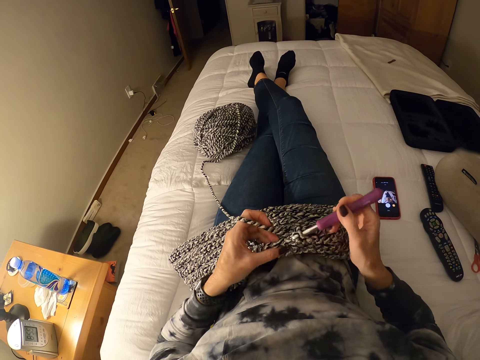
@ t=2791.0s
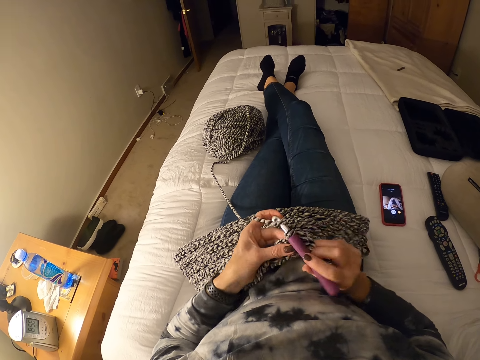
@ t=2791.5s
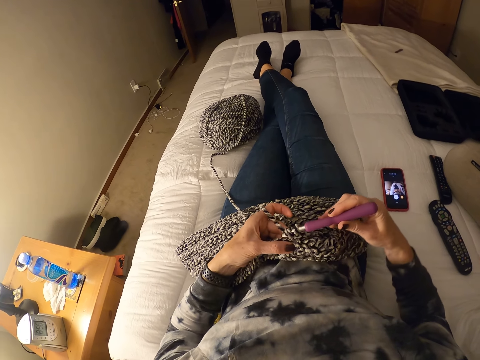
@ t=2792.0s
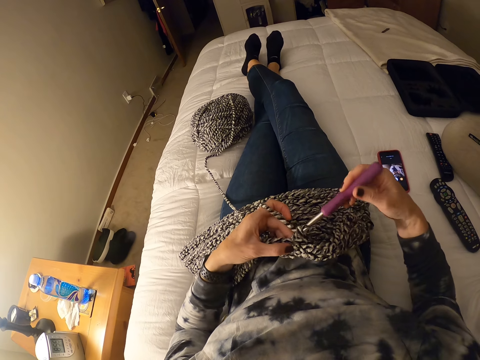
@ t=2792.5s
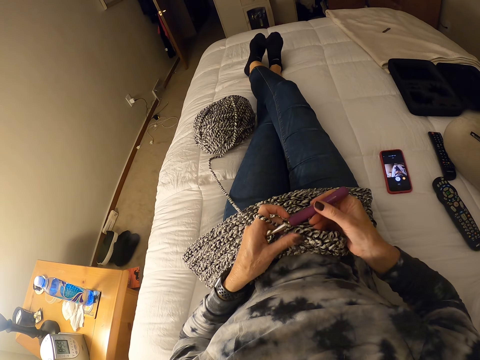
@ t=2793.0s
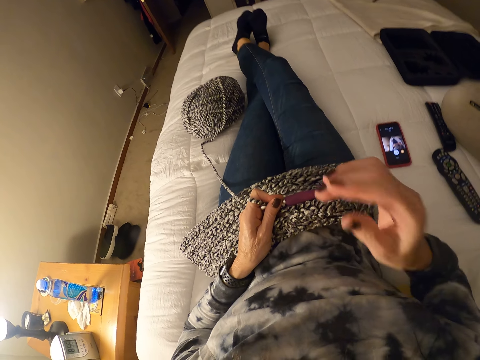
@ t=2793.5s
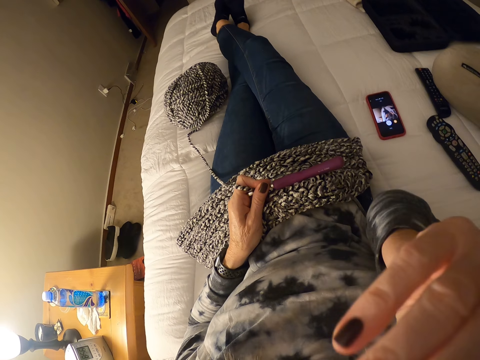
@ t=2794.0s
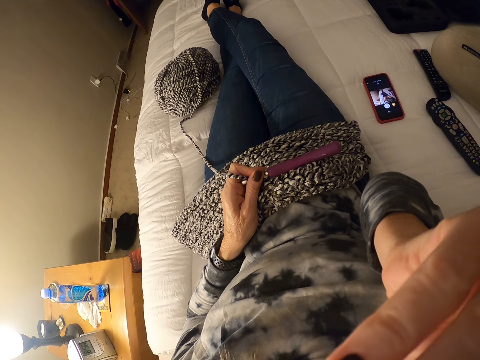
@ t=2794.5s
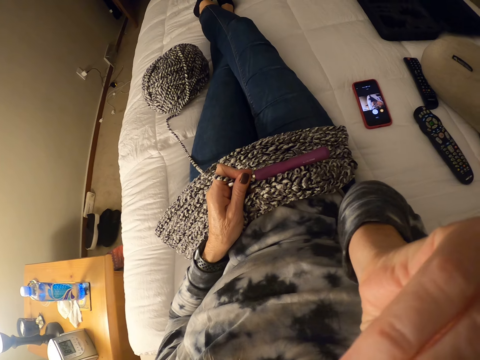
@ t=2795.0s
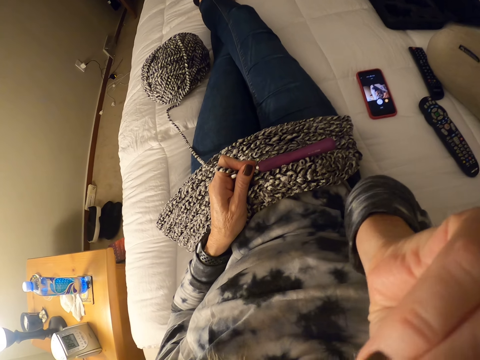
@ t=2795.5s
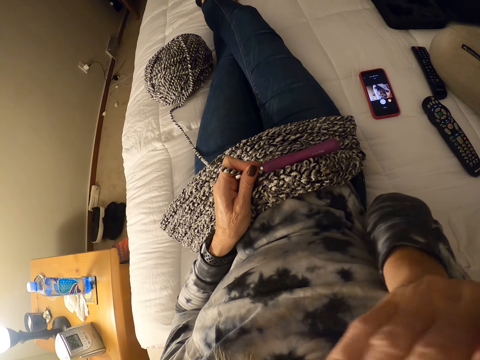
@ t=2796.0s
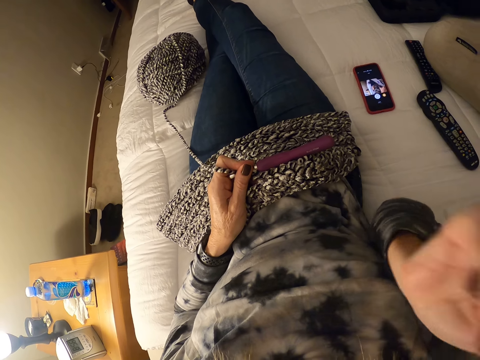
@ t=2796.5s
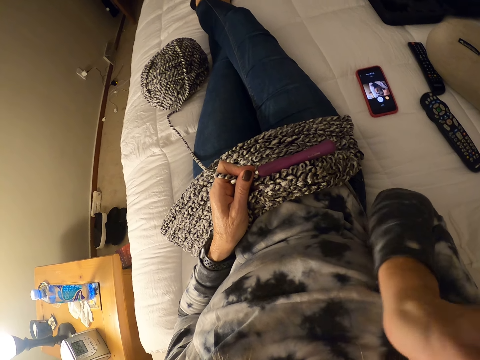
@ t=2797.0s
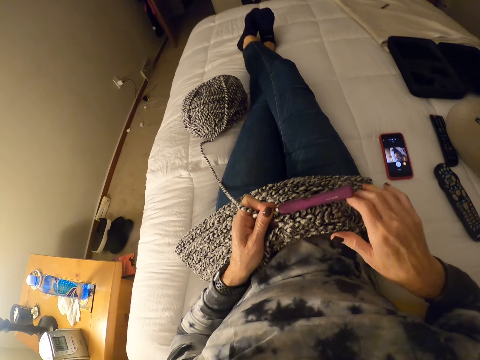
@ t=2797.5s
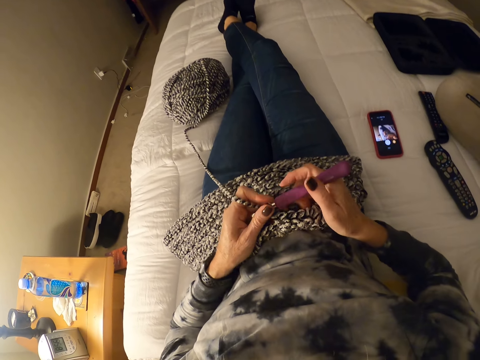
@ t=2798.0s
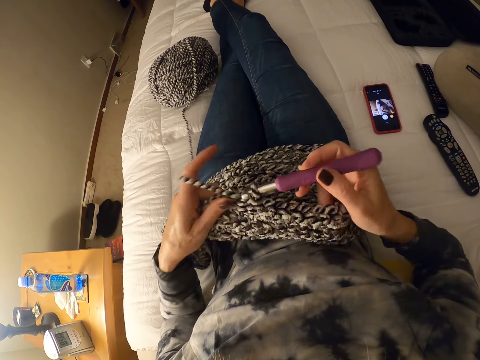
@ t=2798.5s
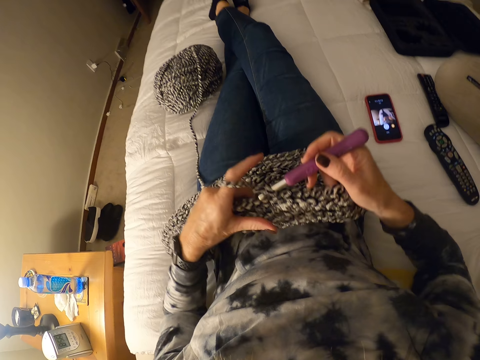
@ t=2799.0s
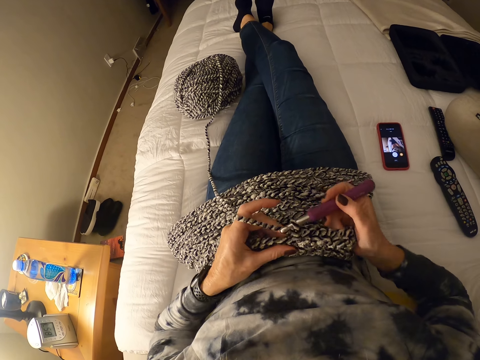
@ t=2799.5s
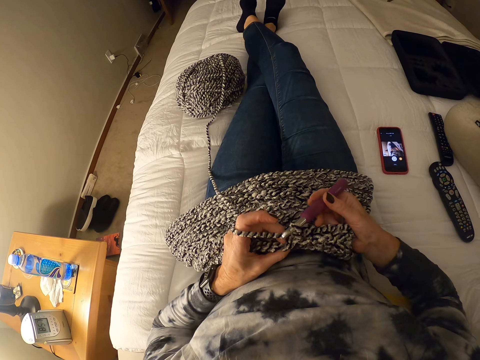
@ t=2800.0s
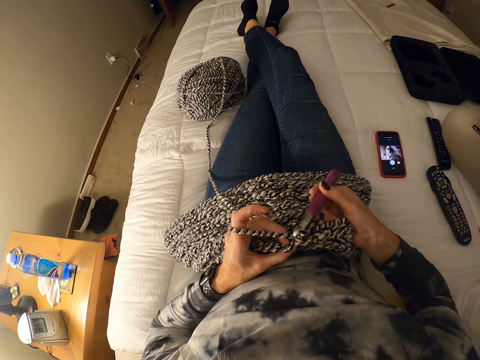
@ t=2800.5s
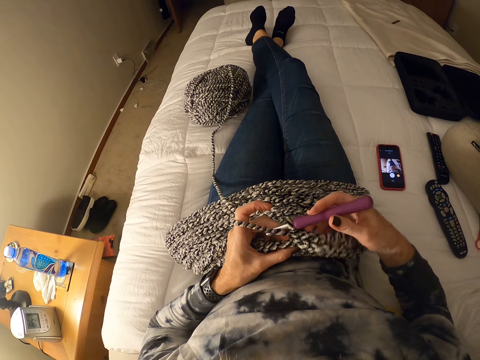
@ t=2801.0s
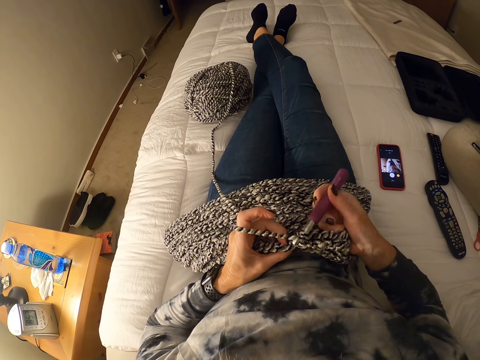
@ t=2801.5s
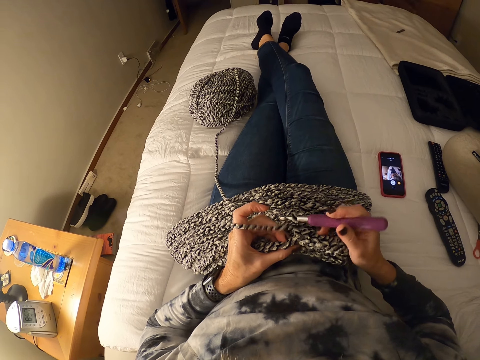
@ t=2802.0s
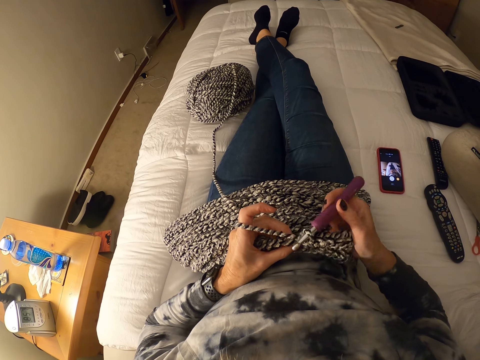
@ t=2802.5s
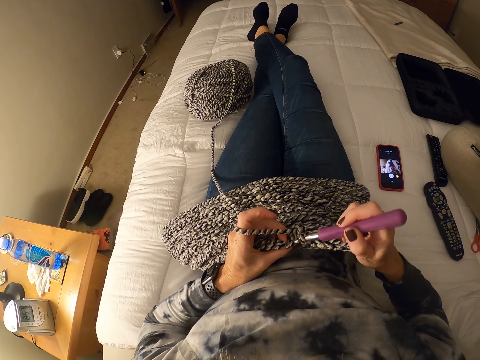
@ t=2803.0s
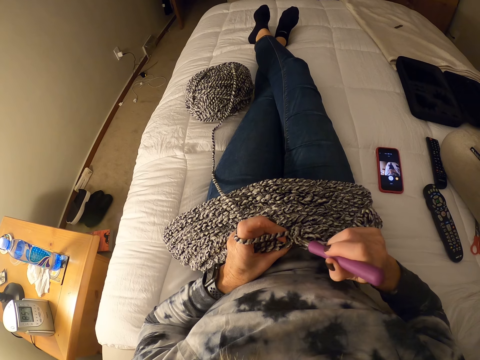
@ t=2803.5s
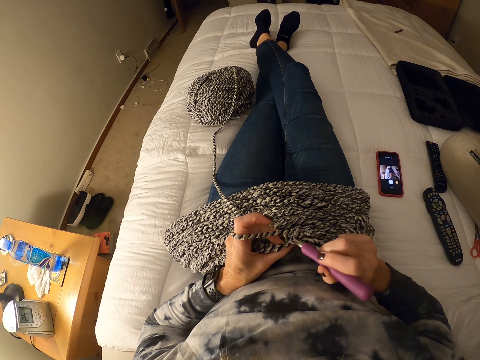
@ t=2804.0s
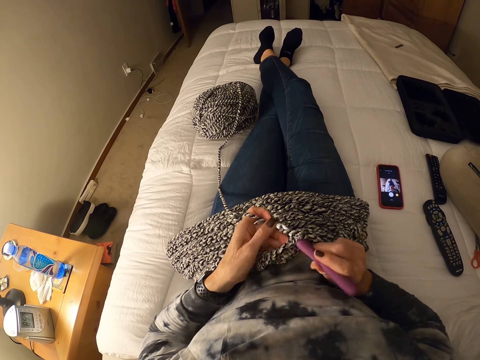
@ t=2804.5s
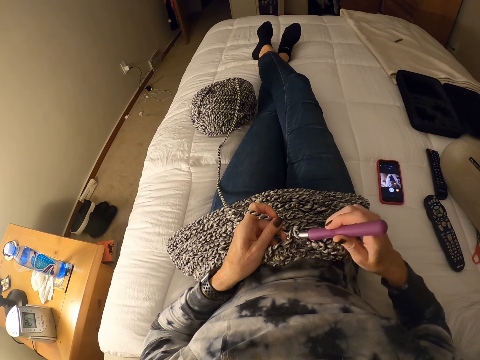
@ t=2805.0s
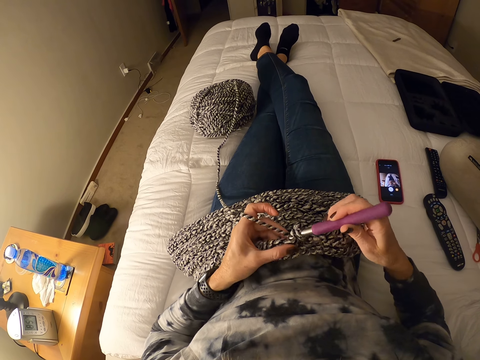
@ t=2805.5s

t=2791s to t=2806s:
The camera wearer cleans her nose with her right hand. She straightens the fabric. She crochets with a yarn.

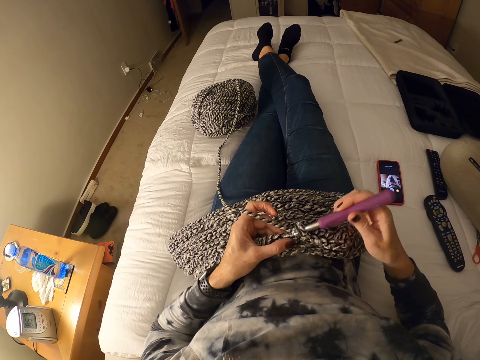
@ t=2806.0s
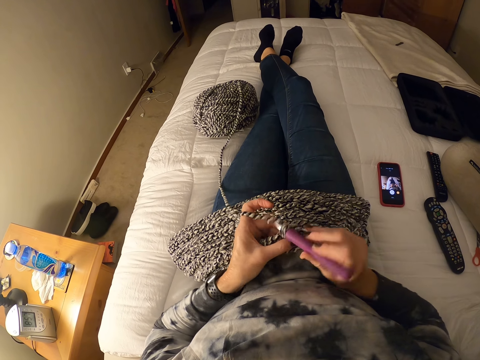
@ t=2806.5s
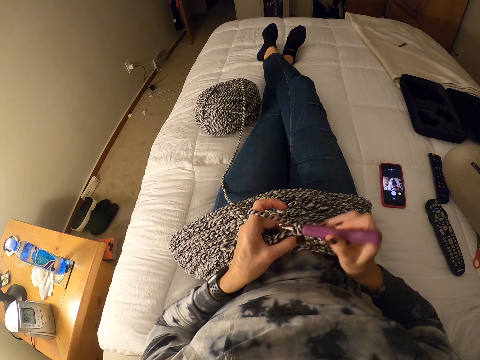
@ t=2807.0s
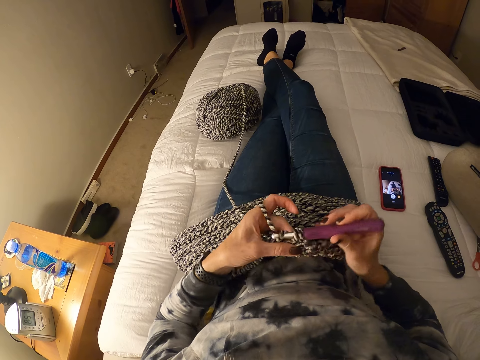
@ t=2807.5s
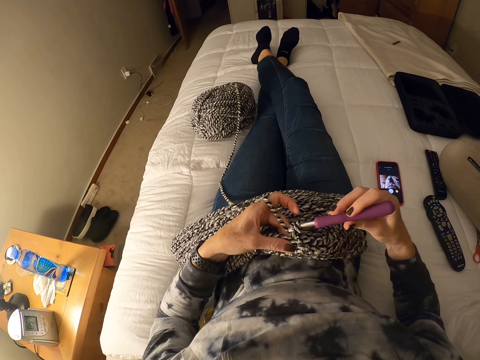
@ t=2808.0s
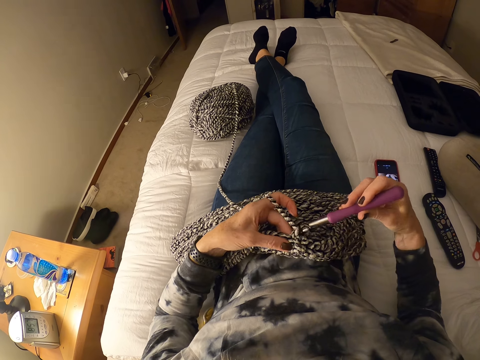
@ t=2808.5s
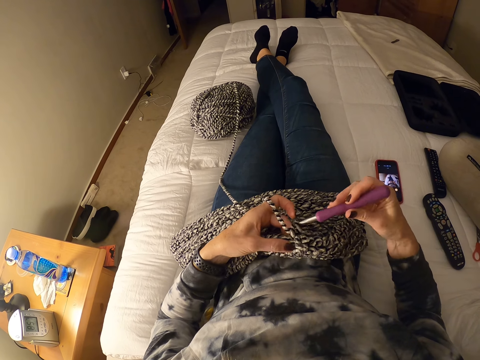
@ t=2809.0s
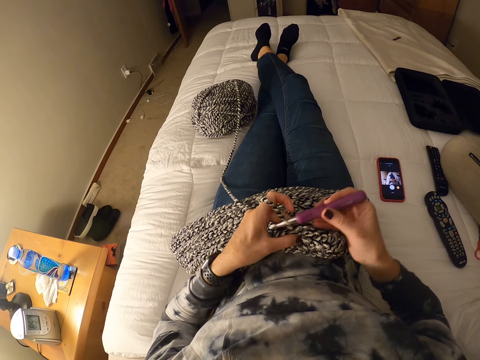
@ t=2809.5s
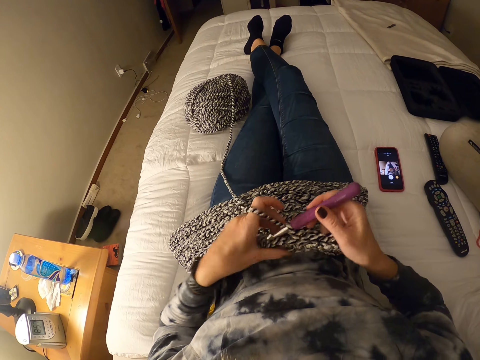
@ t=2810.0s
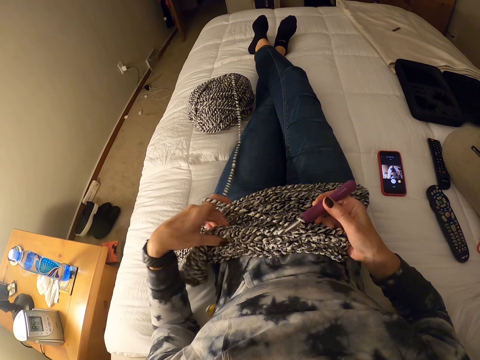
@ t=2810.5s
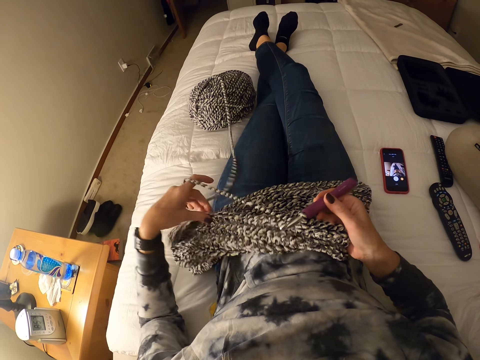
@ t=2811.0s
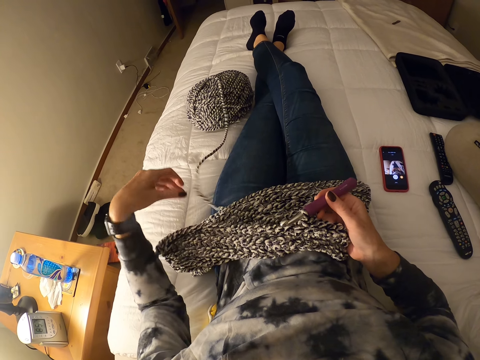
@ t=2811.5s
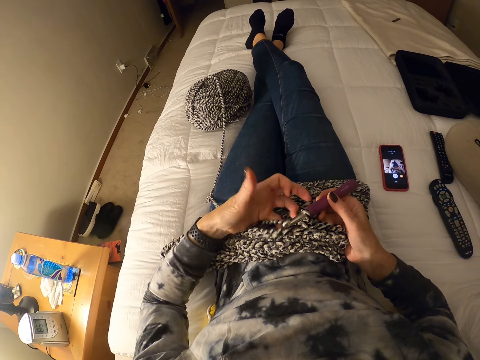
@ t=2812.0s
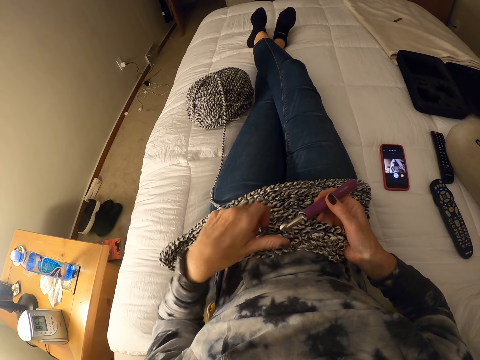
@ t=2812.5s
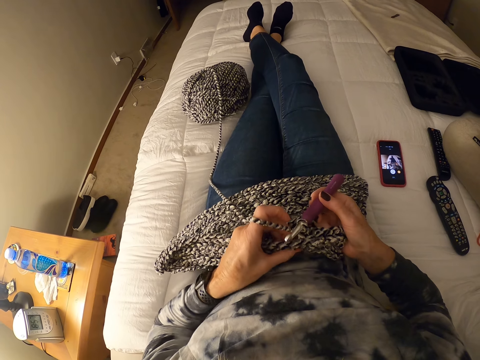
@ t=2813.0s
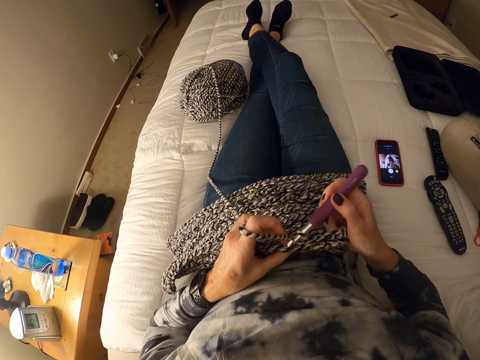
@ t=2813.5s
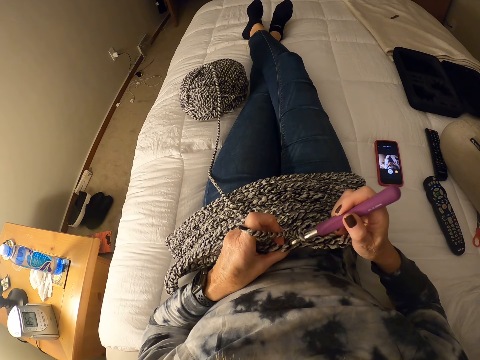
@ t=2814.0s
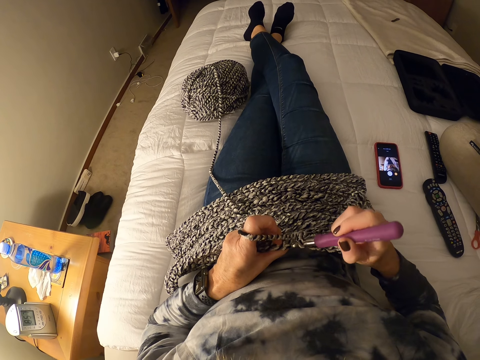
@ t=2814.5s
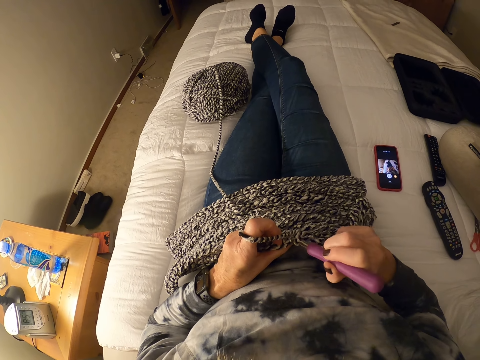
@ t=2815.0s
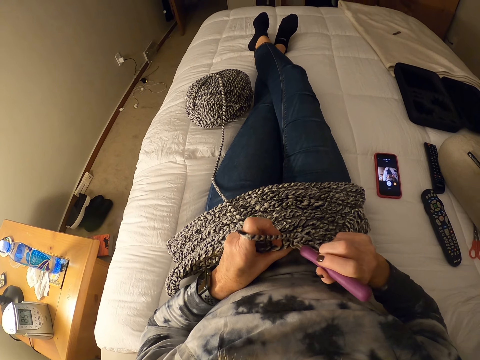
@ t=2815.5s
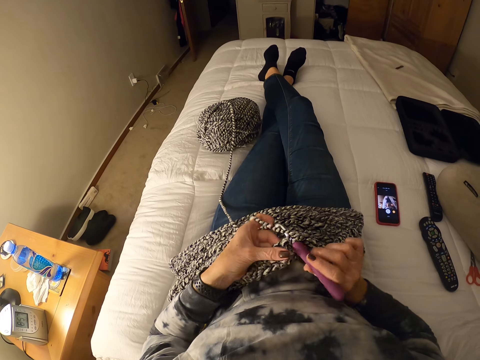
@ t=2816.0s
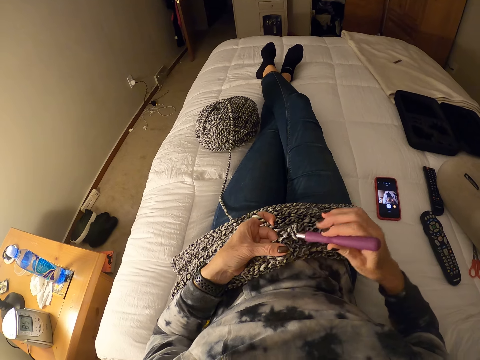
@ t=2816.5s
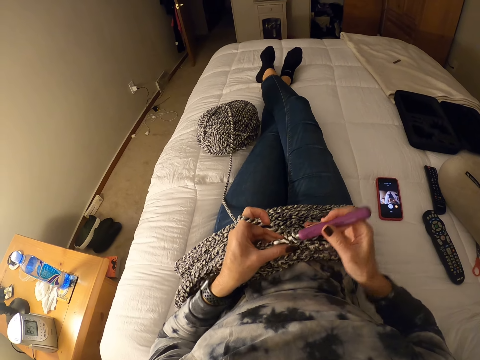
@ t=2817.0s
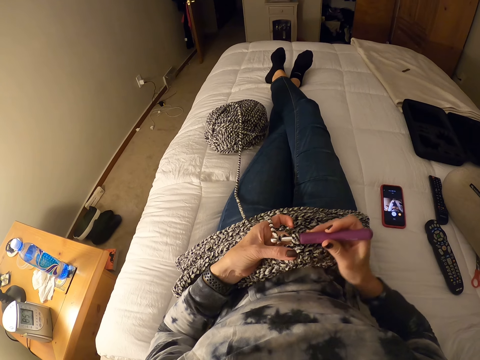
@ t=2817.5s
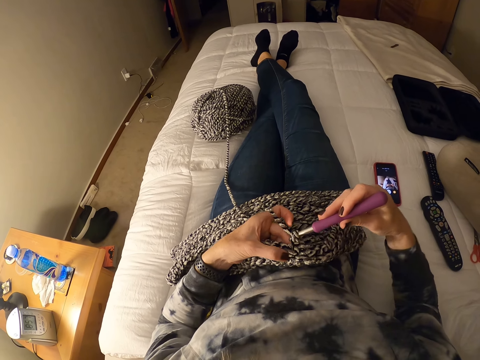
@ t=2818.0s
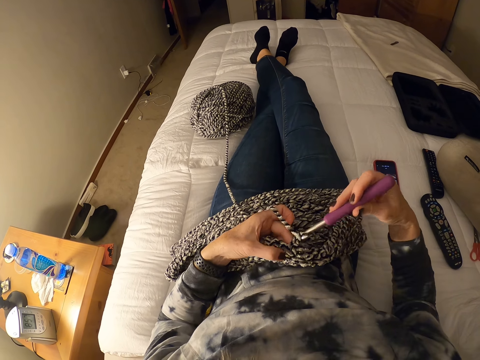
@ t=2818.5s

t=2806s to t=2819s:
The camera wearer adjusts the yarn with her left hand. She straightens the fabric. She knits the fabric.
